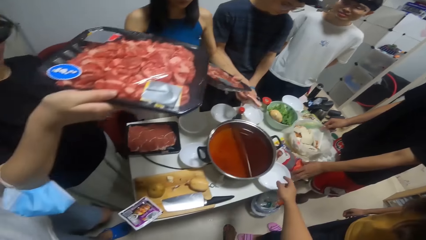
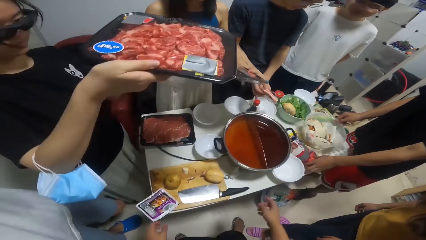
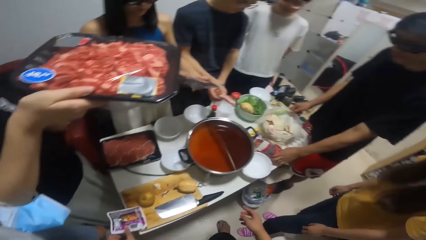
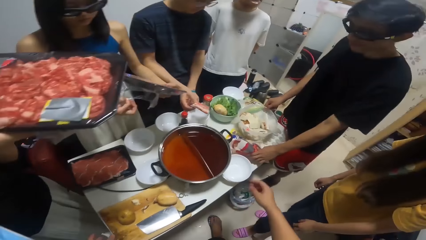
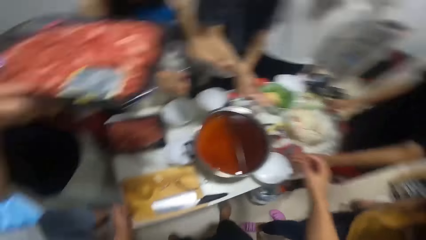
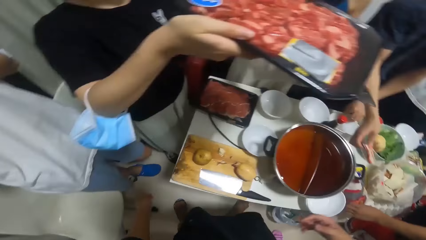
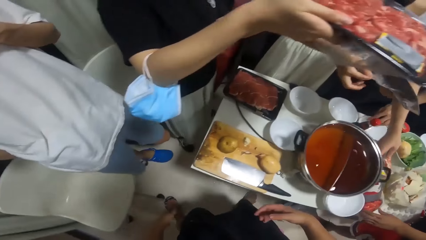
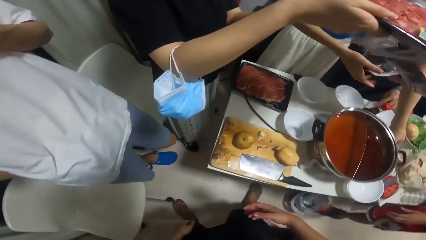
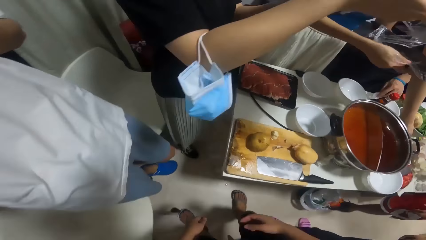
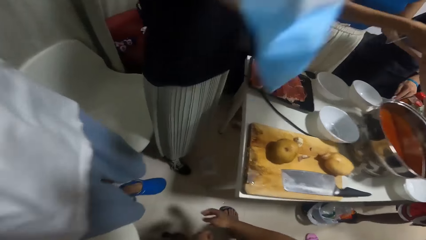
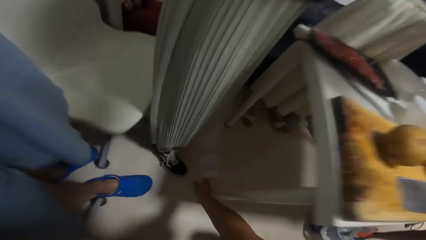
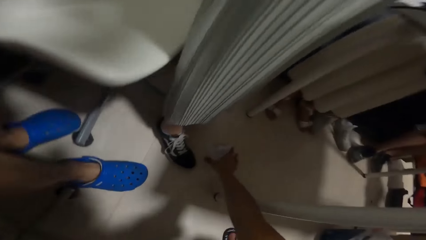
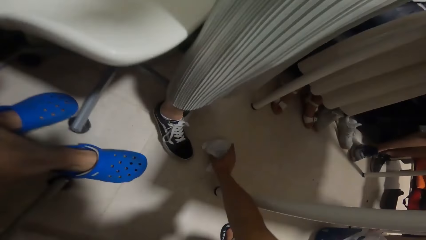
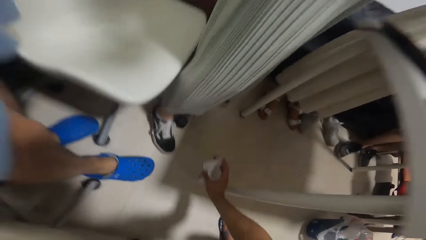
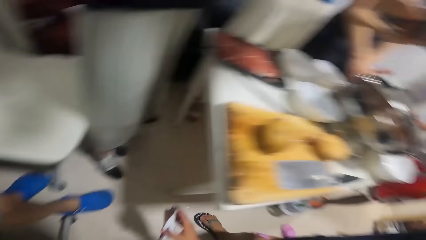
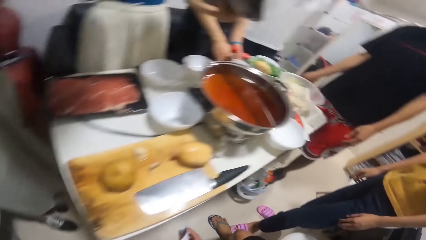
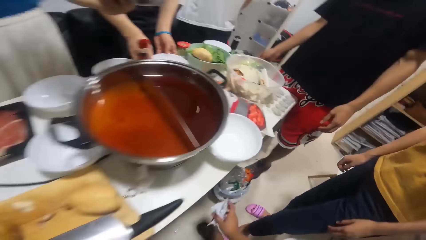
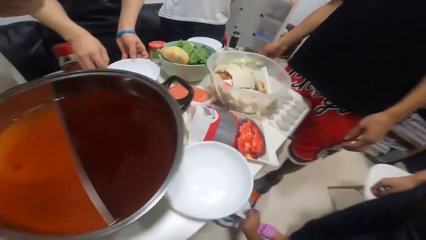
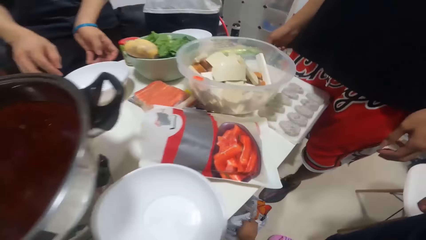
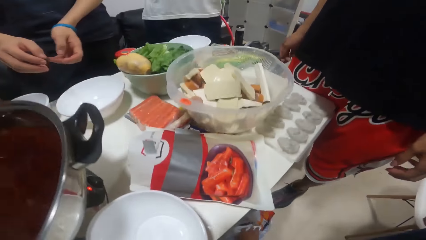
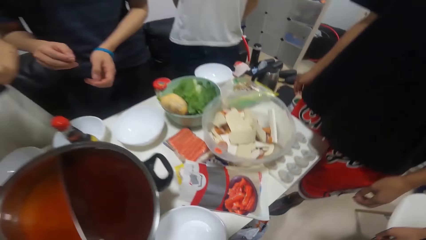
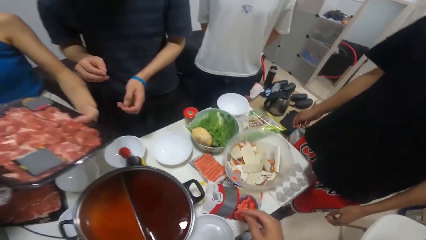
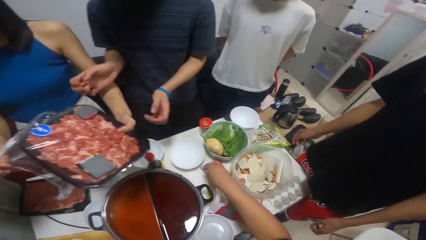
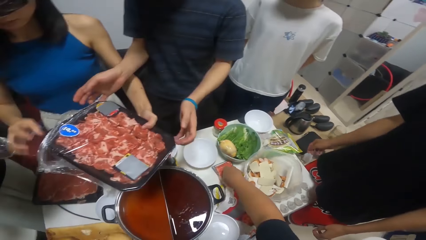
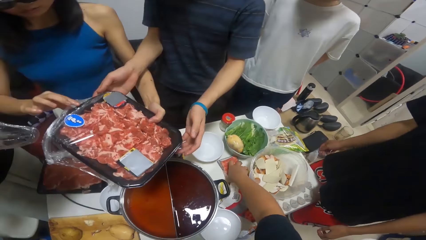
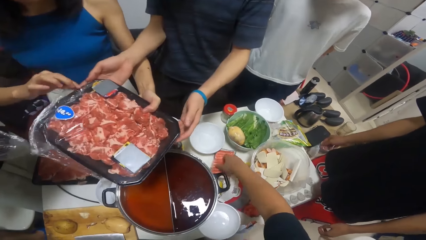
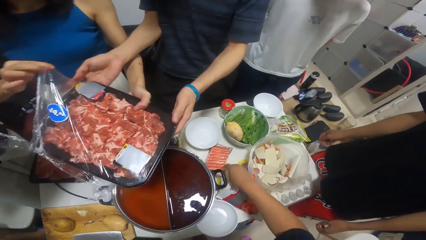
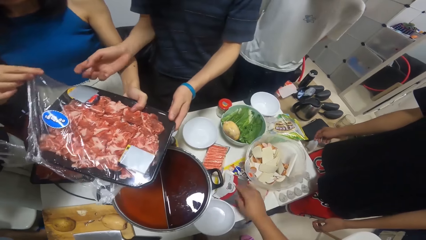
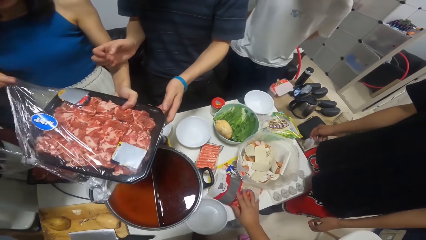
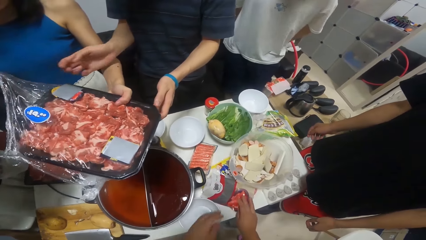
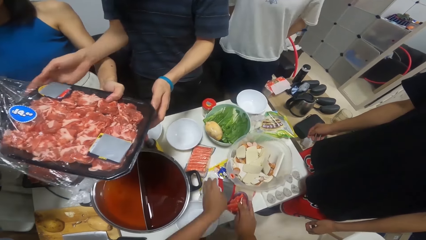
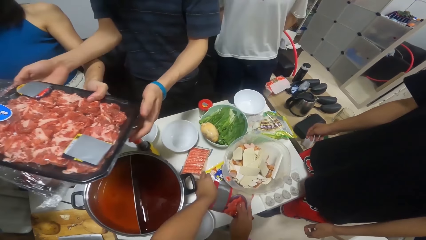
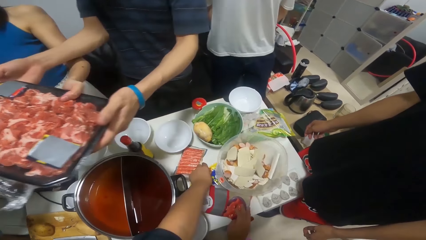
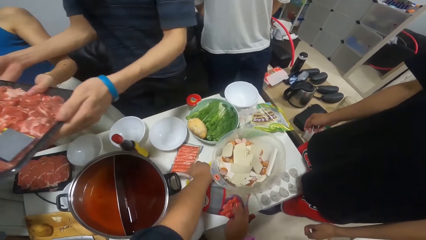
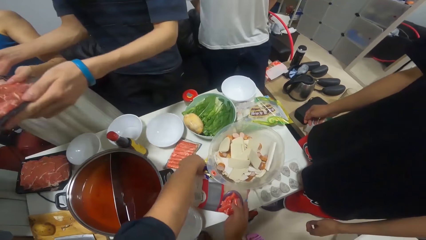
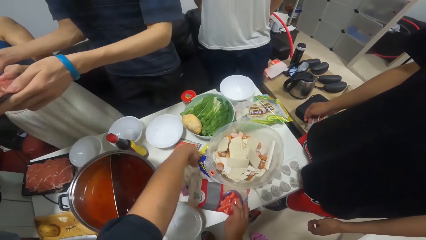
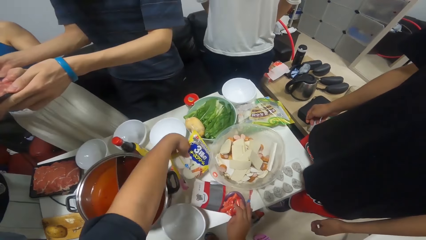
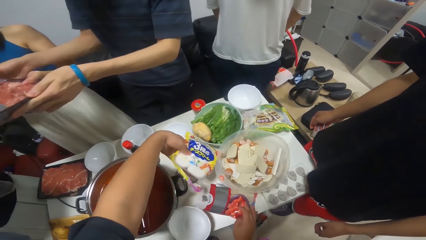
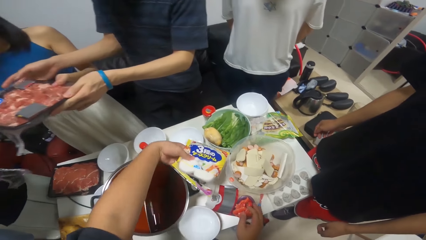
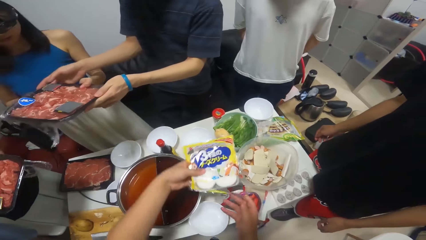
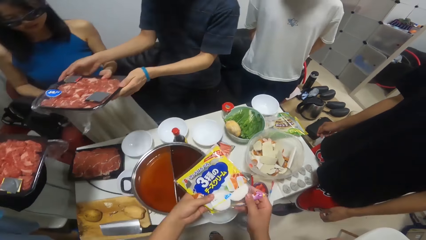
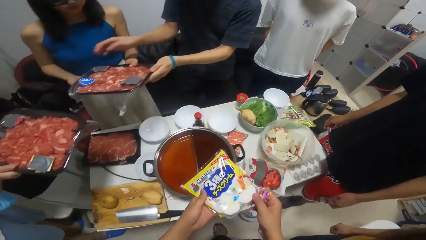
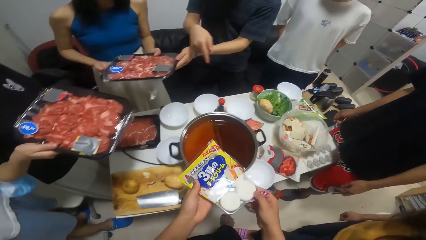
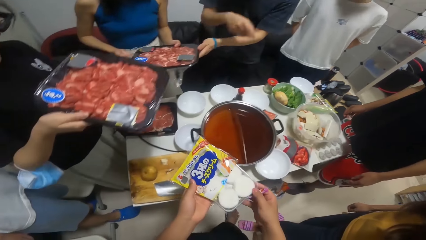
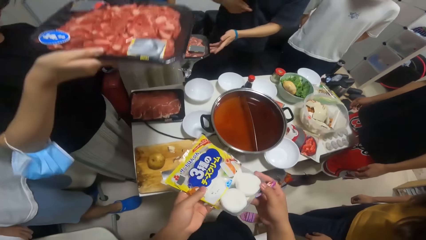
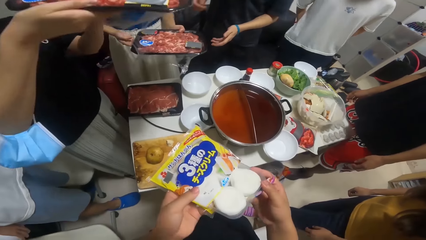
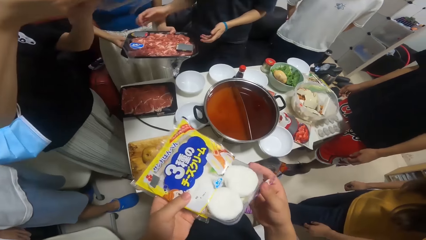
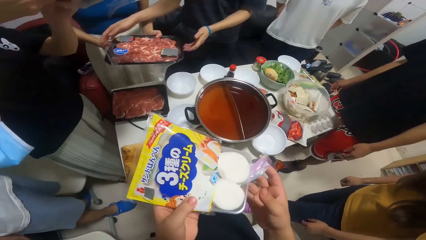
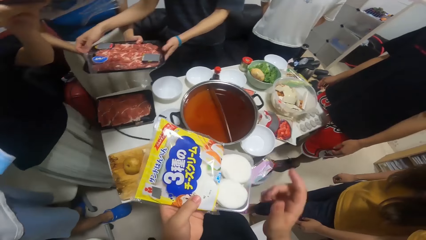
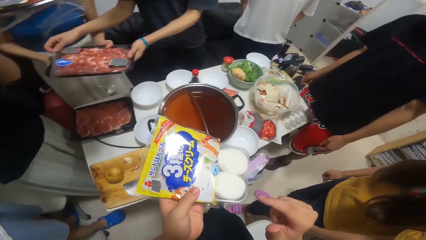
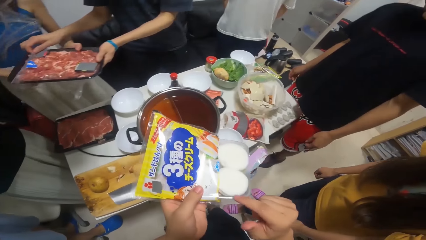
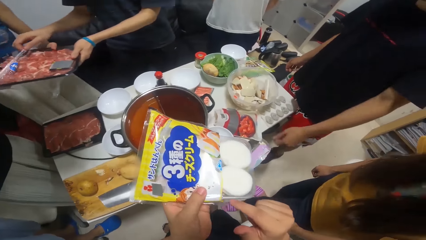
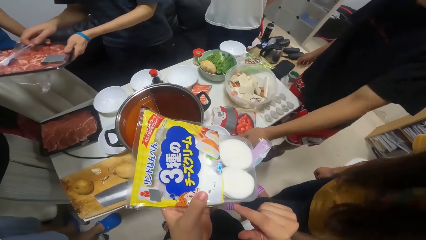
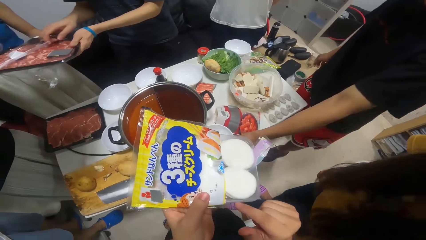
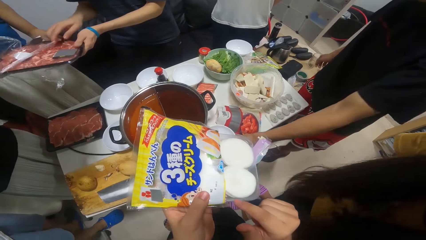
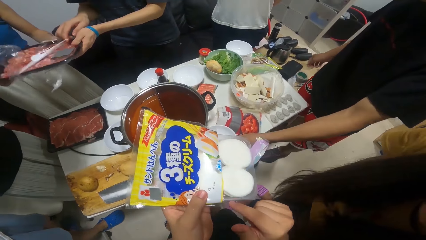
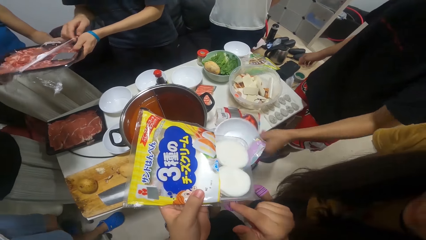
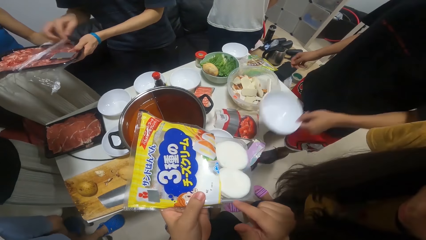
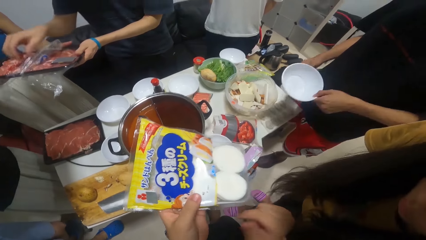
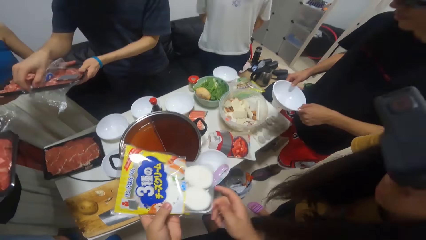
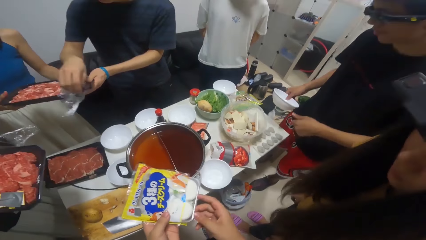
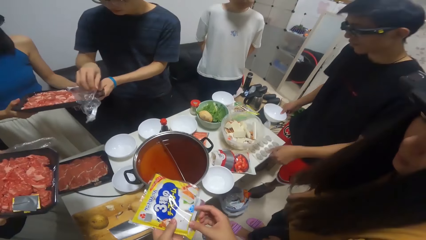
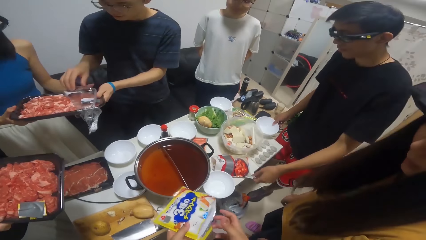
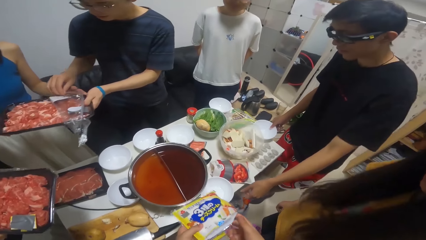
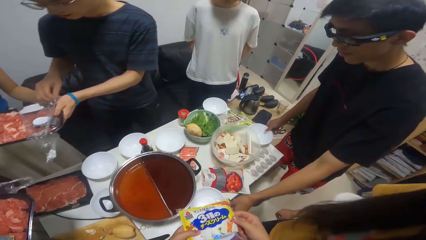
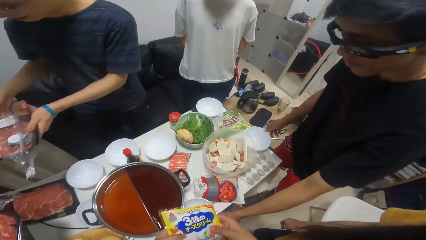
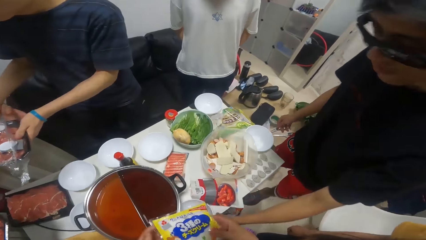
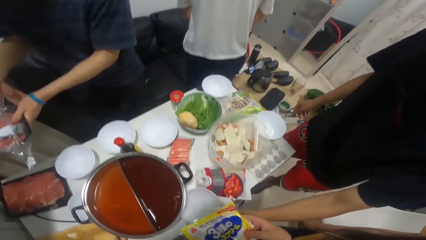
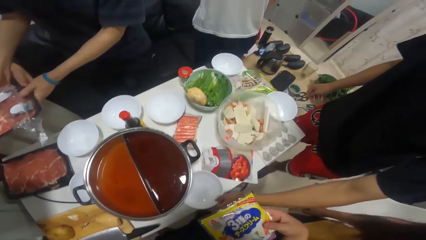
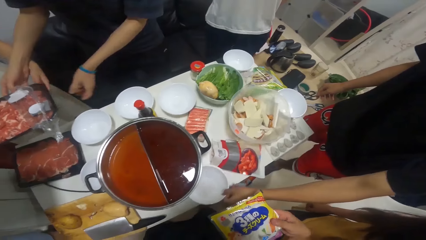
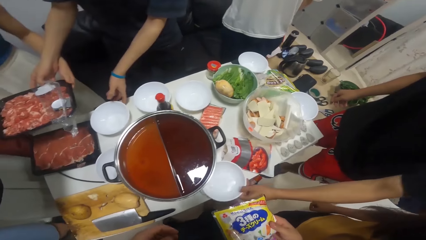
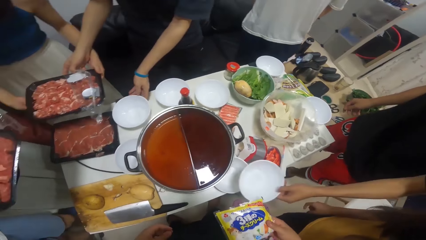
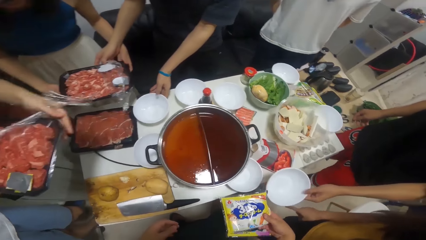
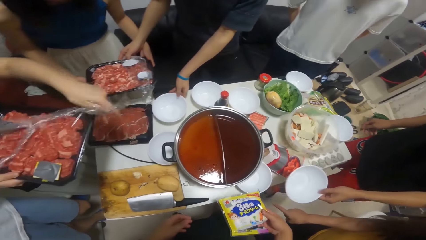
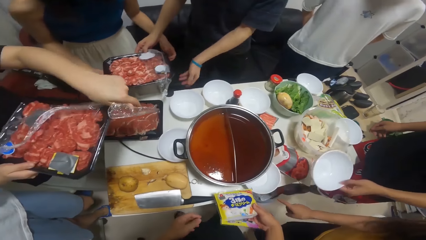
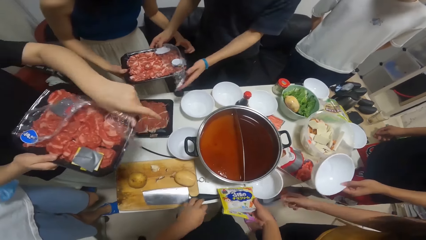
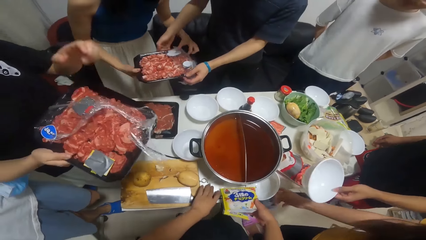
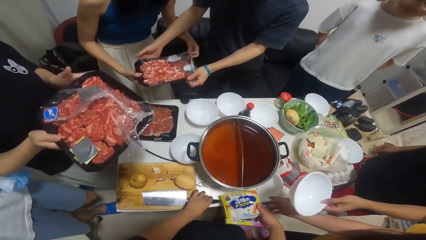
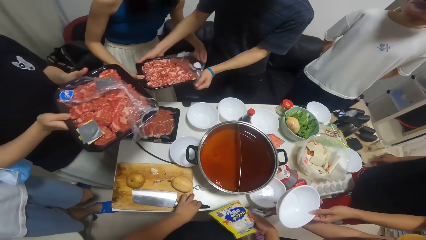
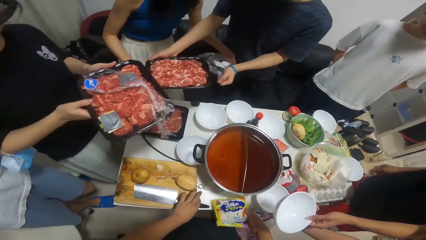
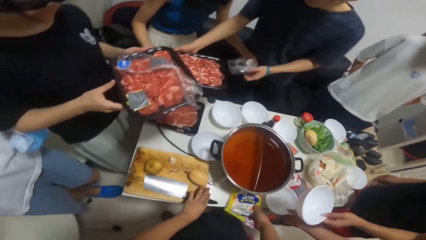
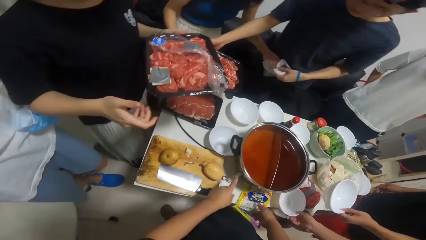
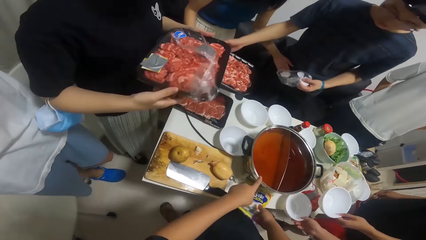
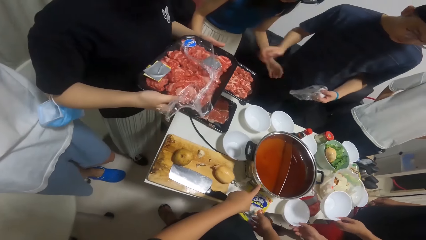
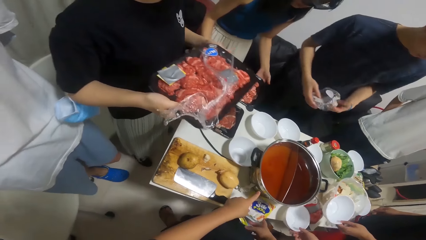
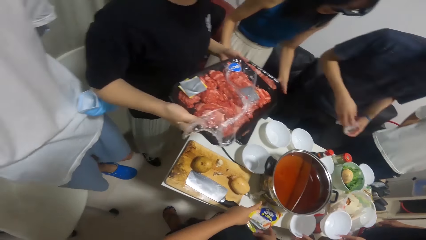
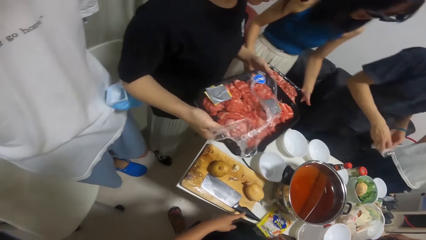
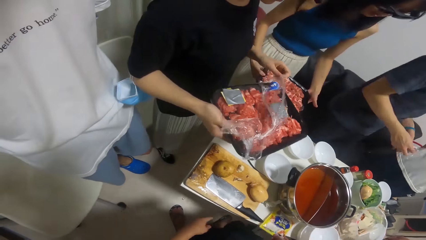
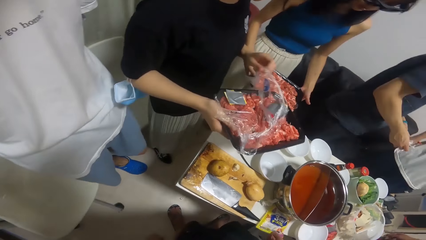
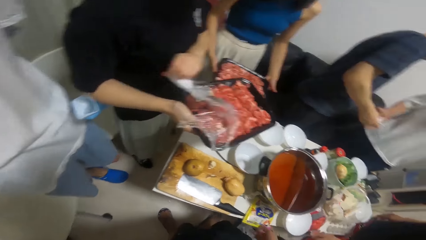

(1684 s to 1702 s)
The camera wearer hits the packet of cheese on the chopping board. They pick up the packet of cheese or a paper from the floor. They throw the paper in the bin. A man holds the pack of meat with a woman. The camera wearer picks up the packet of cheese from the table. The man unwraps the pack of meat with the woman. The camera wearer looks at something. Another woman unwraps the pack of meat. The camera wearer puts something down. The man holds the wrap of the pack of meat.
